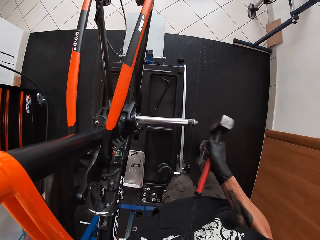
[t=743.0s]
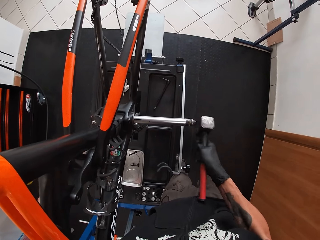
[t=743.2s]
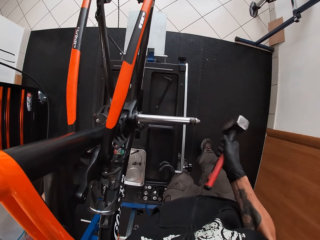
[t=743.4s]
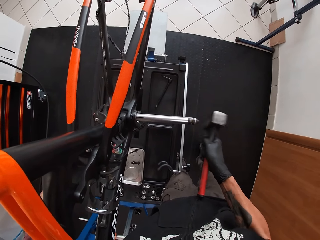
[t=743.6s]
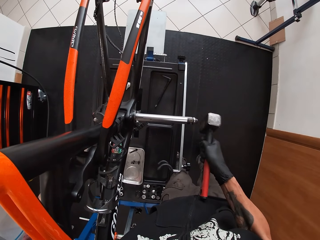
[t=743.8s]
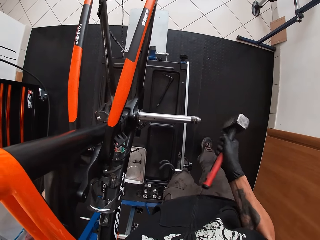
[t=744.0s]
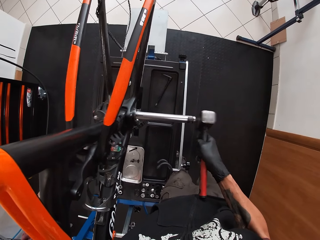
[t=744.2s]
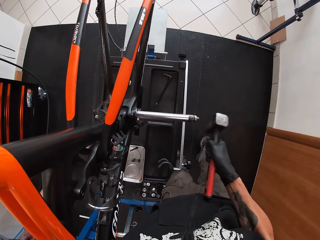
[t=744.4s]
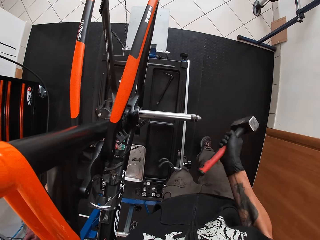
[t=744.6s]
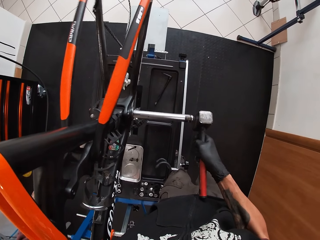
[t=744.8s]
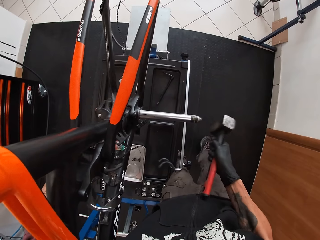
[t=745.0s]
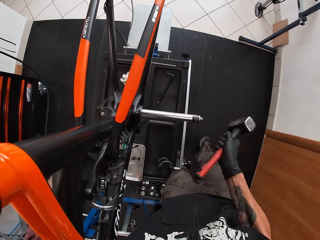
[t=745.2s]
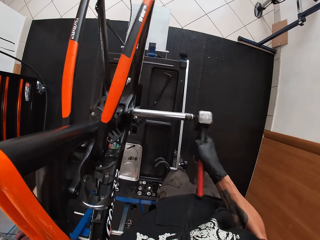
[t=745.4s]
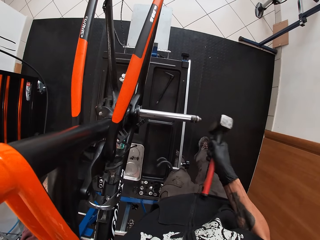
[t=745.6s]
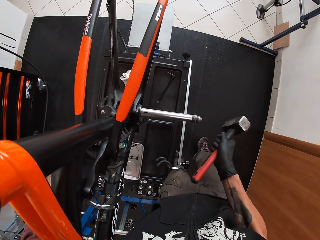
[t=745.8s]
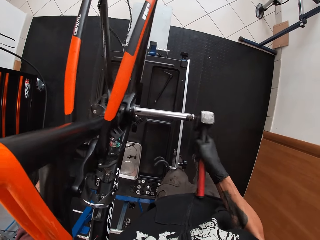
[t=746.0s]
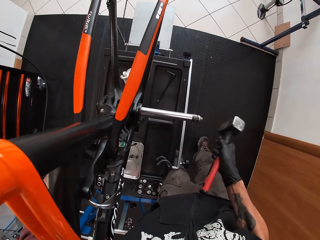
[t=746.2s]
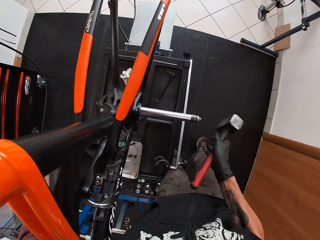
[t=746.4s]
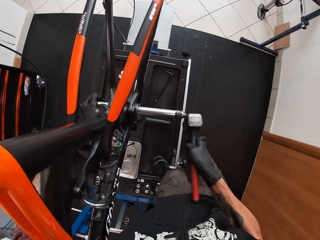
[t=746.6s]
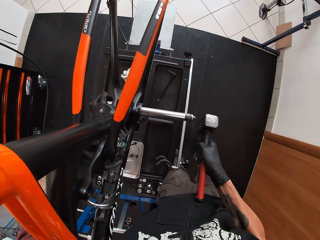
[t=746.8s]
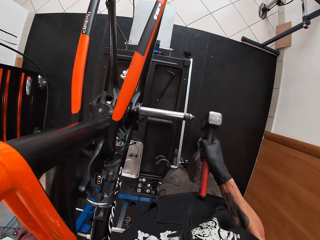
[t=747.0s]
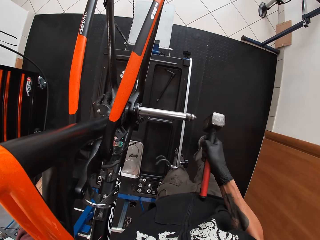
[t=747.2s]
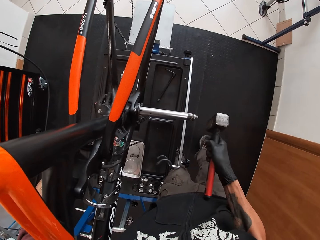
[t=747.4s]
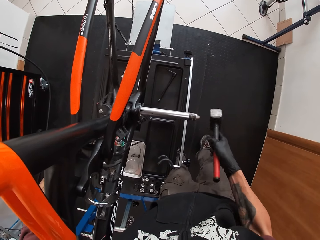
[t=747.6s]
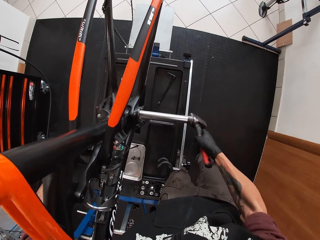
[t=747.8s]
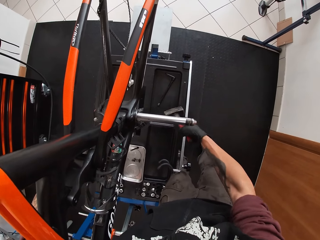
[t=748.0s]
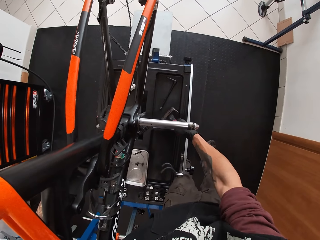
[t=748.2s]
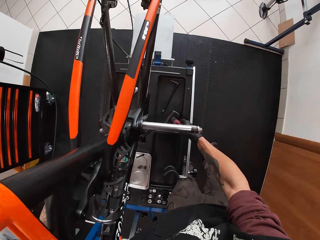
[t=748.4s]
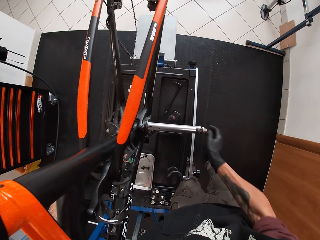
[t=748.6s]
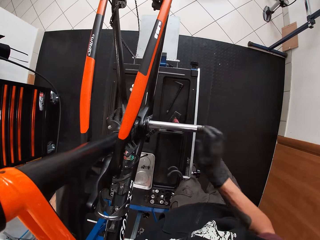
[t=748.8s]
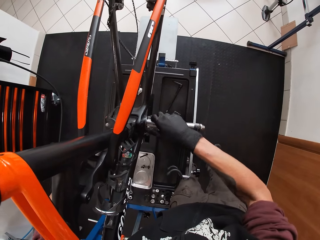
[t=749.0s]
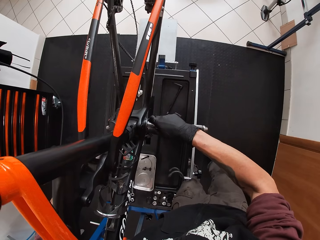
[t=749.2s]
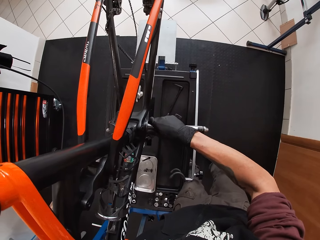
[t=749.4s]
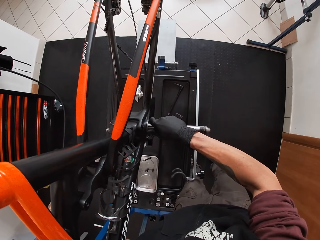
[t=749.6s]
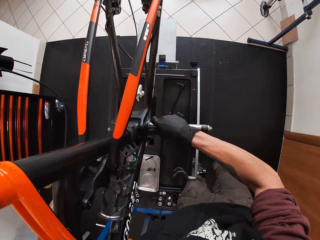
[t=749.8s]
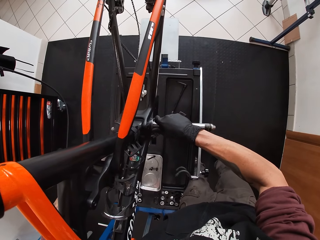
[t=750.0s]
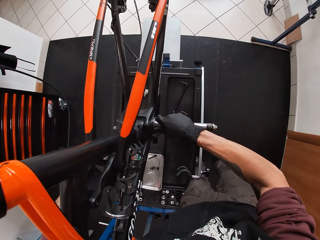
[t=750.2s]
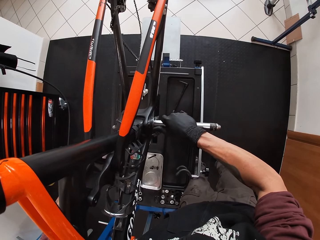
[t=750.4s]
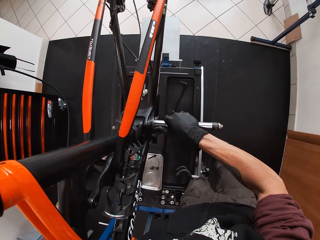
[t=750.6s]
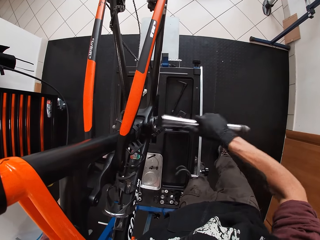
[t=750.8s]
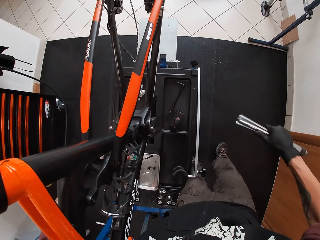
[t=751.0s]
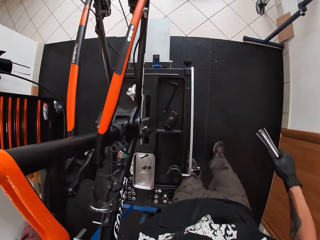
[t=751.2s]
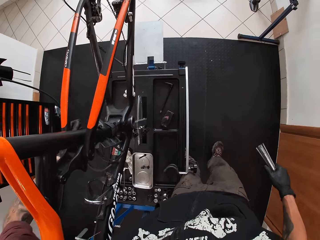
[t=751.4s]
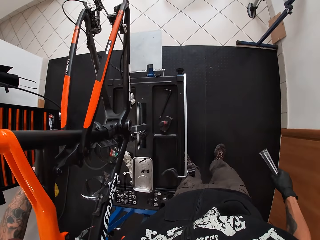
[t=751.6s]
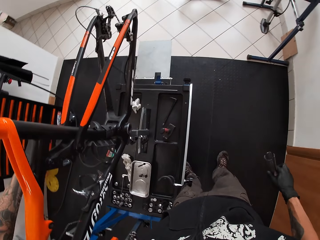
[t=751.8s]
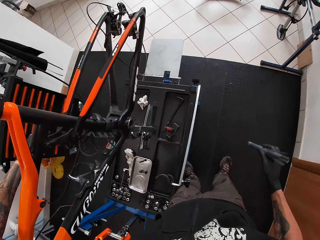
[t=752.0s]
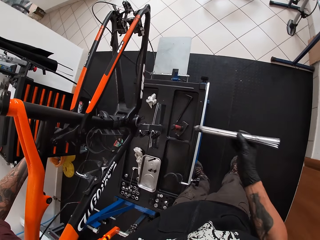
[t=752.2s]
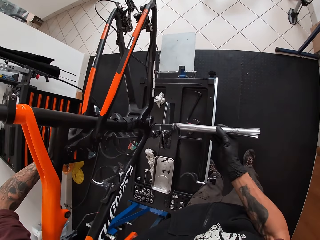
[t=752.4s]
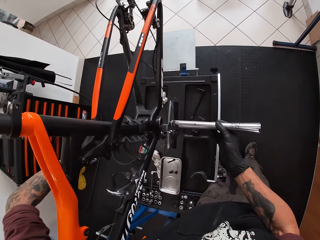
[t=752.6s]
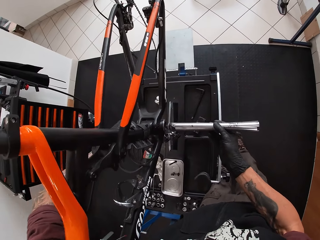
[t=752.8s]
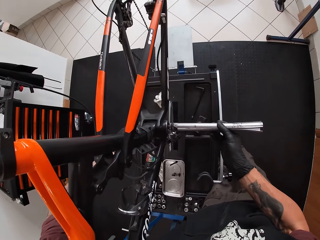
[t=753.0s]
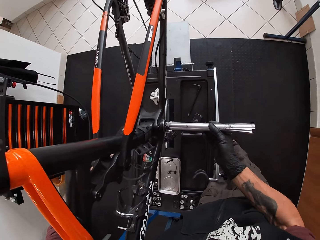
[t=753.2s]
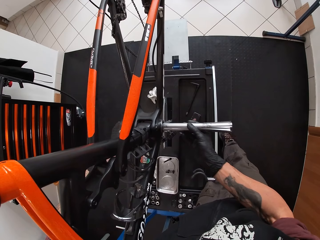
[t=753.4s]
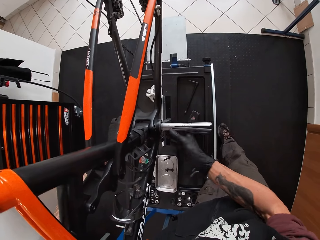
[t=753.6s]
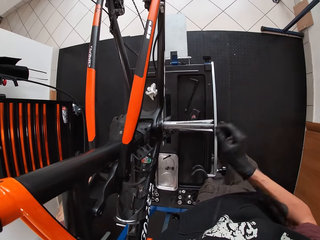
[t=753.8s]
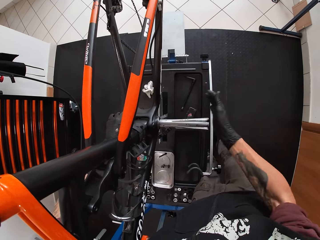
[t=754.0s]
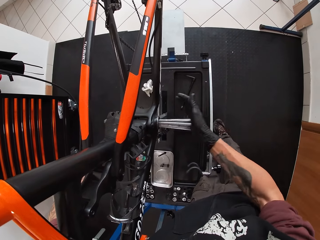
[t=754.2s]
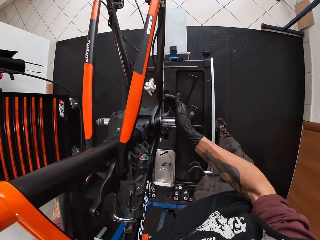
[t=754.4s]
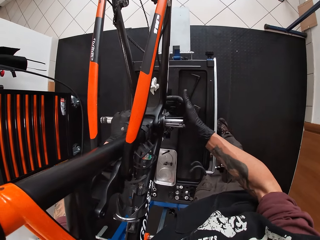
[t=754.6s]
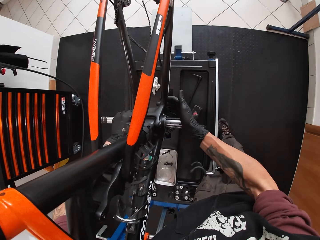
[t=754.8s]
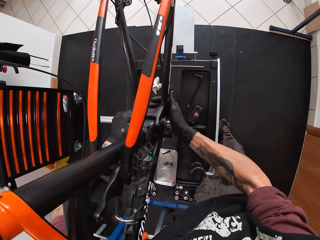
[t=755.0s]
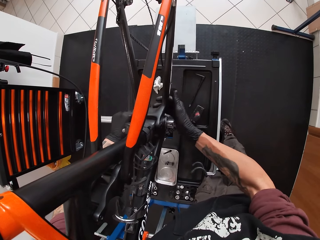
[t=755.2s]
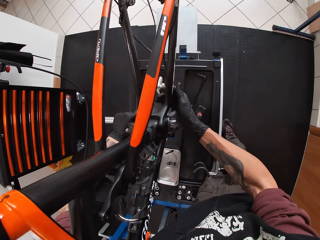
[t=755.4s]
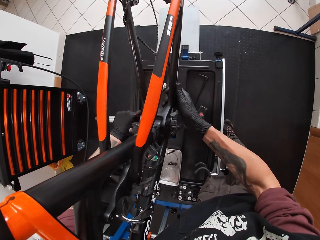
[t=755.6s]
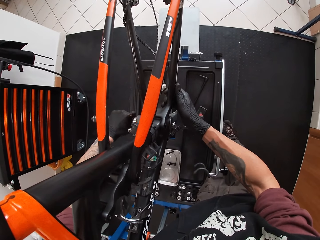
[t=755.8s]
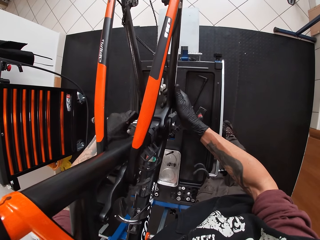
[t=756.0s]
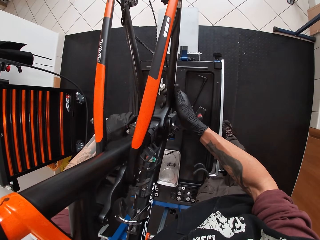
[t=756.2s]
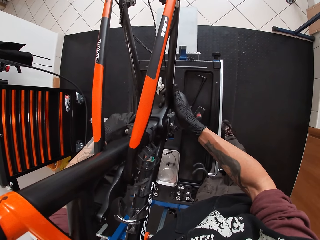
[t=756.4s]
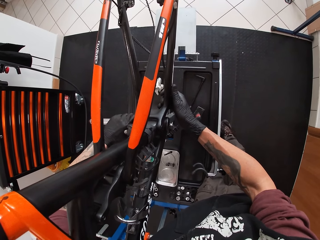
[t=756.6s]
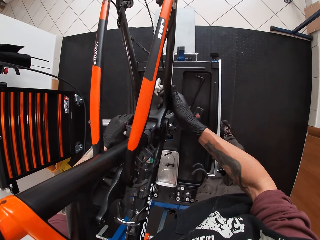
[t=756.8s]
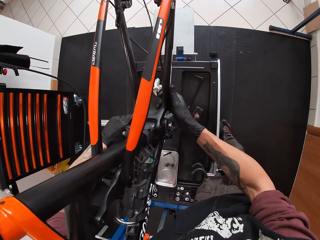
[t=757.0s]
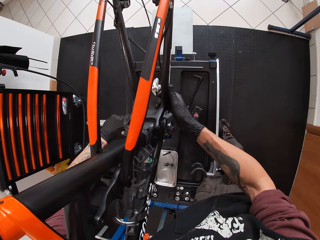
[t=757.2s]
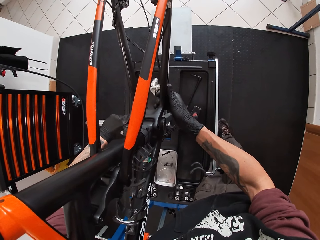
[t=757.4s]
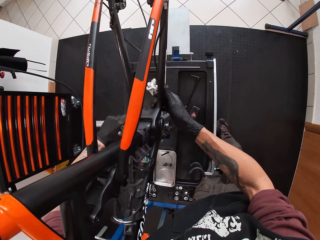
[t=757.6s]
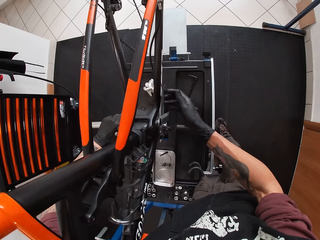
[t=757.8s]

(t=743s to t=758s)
The camera wearer drops the hammer on the work bench with his right hand. He pulls out the metal rod with his right hand. He puts the metal rod in the bicycle pedal socket with his right hand. He drags the metal rod through the bicycle pedal socket with his left hand.

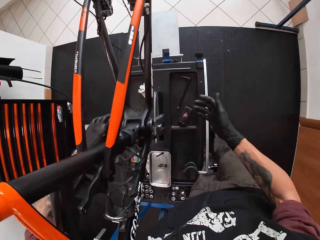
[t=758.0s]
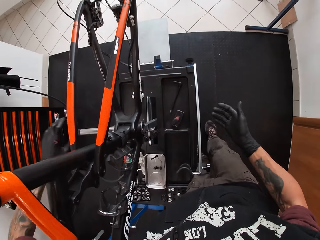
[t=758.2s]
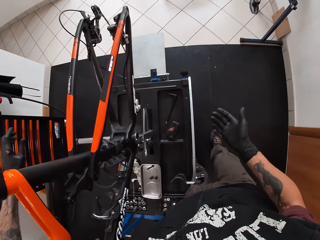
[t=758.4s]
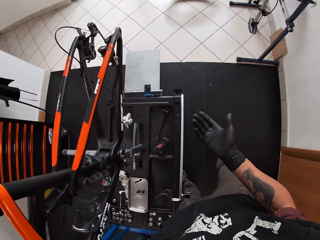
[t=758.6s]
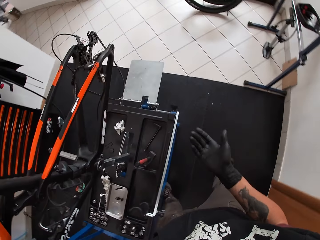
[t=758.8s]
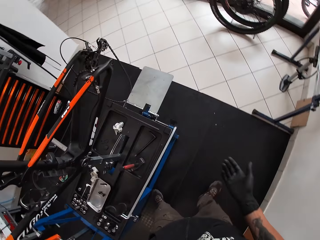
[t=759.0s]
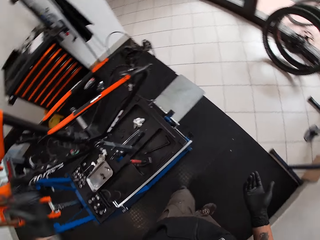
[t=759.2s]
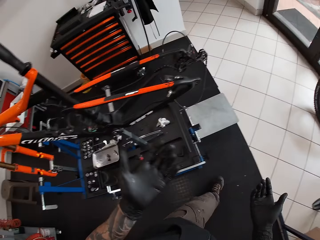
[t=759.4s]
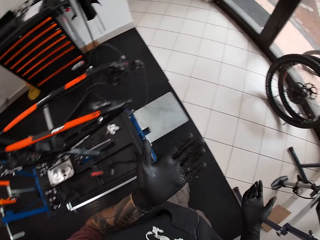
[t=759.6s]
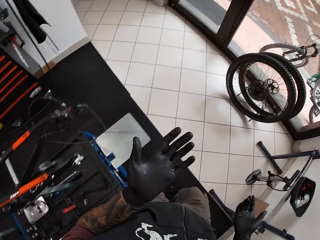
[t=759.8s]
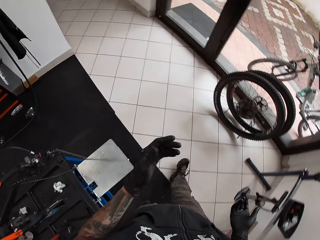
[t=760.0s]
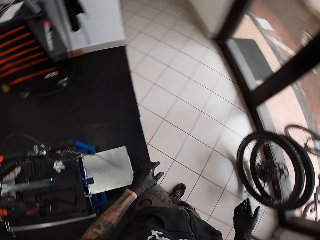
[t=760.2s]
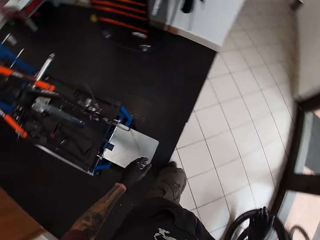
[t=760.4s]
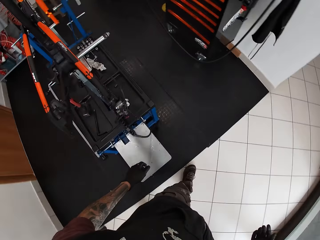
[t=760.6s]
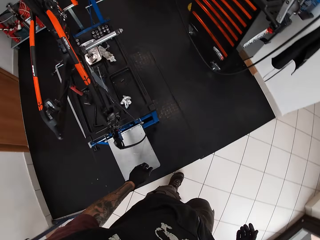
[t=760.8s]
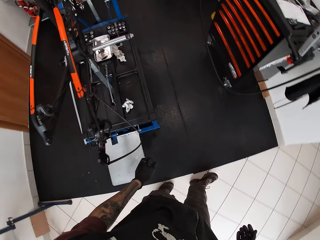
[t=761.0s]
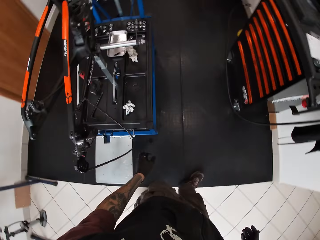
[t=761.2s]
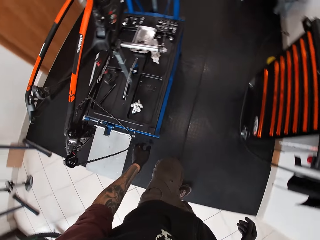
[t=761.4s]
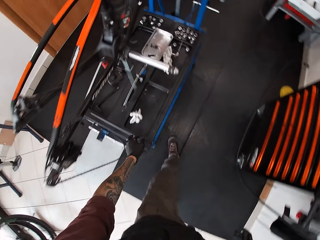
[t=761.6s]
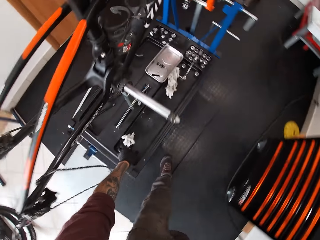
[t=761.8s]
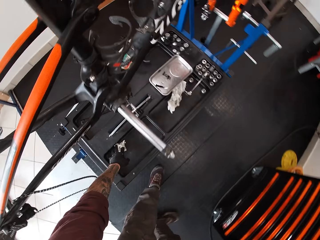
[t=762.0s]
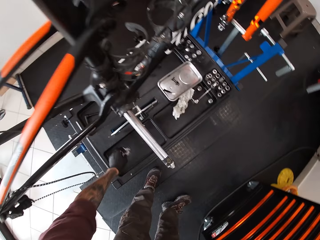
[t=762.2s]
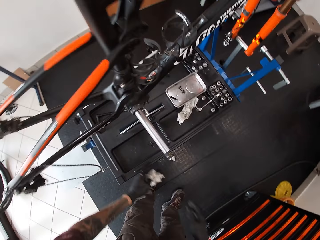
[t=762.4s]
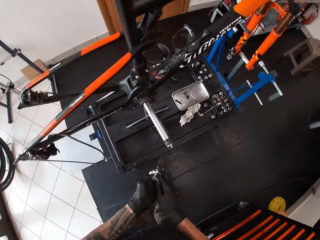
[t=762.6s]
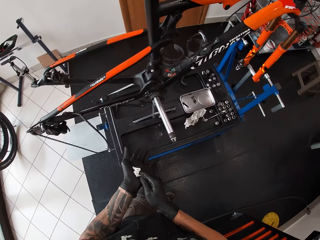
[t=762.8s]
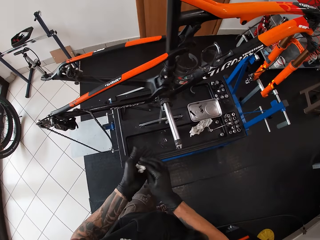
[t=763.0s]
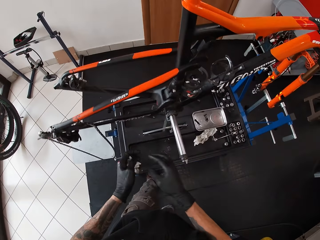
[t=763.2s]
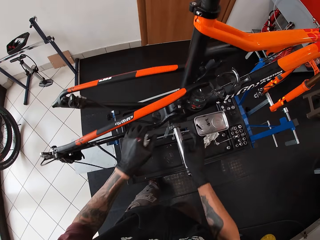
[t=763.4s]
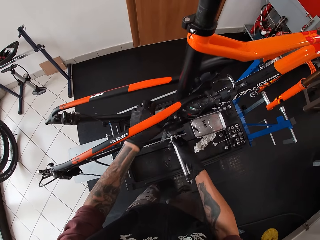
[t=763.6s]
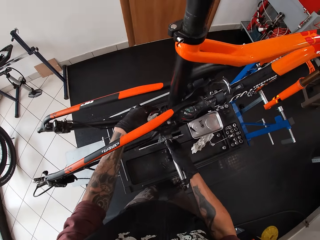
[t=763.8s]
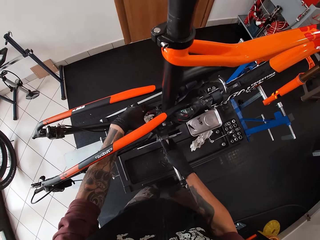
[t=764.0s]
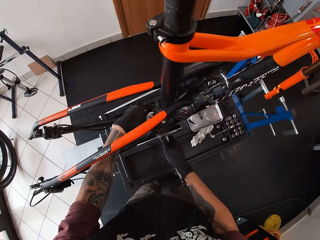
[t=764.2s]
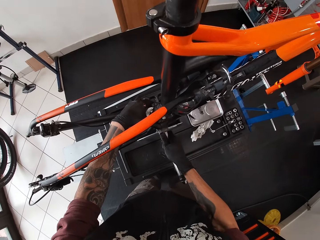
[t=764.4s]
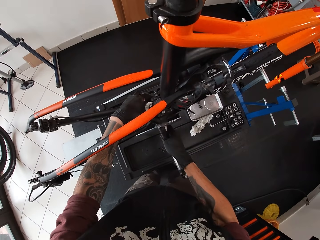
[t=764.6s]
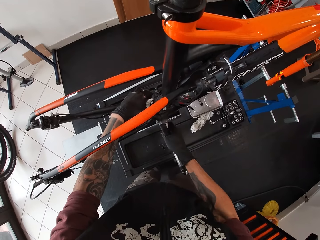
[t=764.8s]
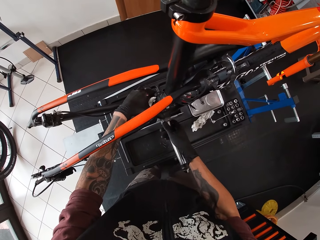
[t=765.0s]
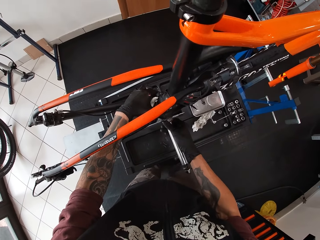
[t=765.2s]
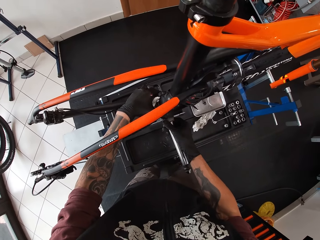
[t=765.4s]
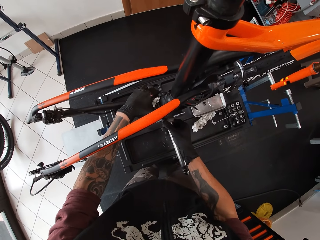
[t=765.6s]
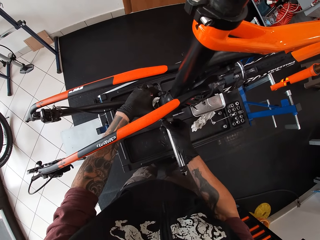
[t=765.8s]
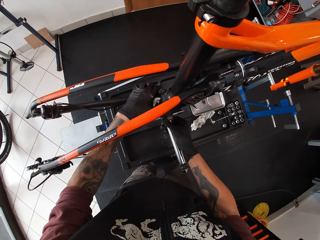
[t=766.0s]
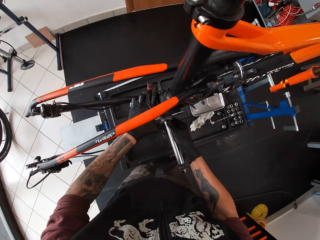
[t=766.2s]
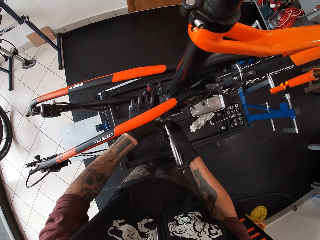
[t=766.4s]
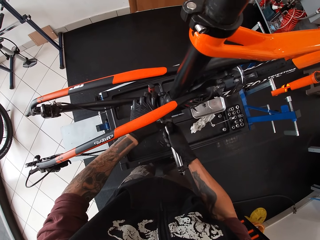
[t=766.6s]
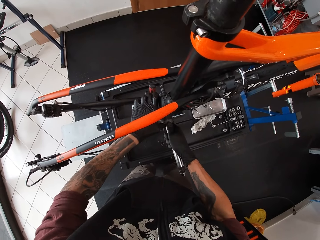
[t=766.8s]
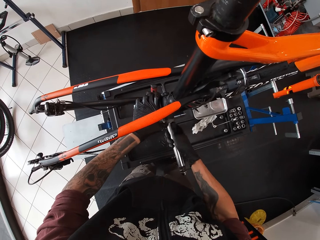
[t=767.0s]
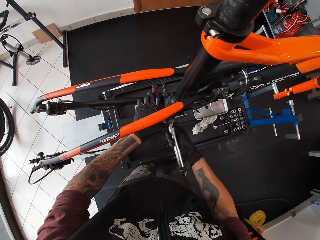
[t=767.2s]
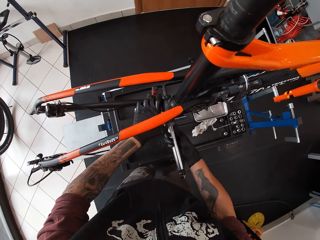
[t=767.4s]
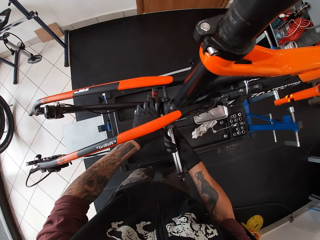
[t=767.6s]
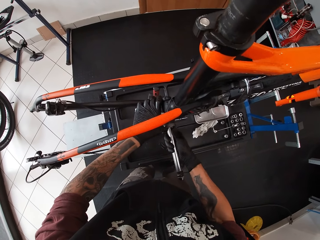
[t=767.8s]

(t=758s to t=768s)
The camera wearer walks around the garage. He picks up the tissue paper on the work bench with his left hand. He wipes his gloved hands with the tissue paper. He adjusts the metal rod in the bicycle pedal socket with both his hands. He squeezes the iron rod inside the bicycle hole.
